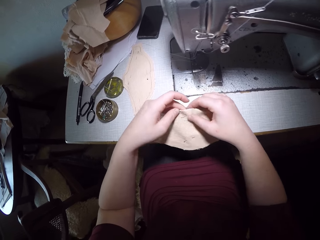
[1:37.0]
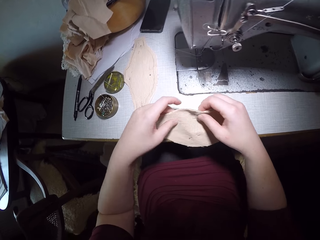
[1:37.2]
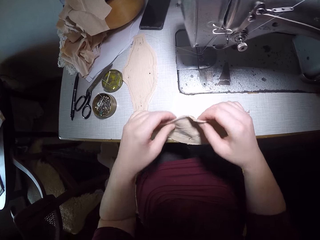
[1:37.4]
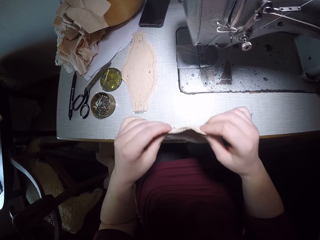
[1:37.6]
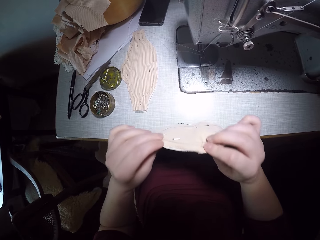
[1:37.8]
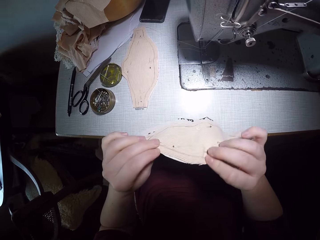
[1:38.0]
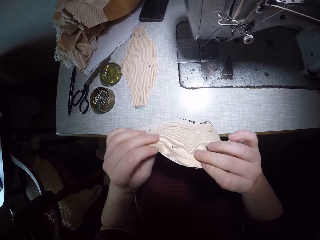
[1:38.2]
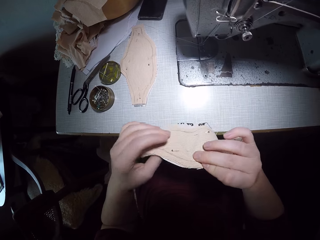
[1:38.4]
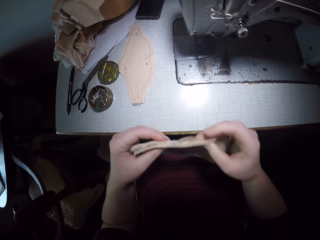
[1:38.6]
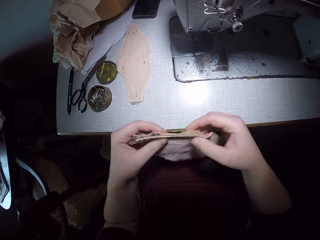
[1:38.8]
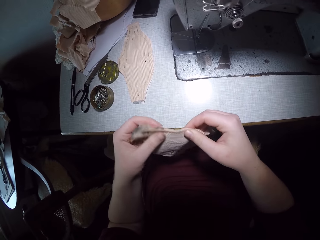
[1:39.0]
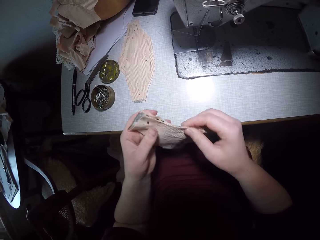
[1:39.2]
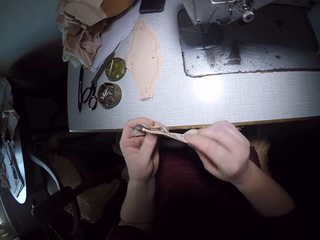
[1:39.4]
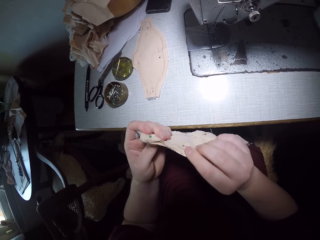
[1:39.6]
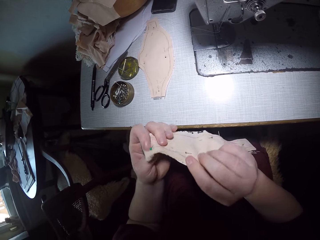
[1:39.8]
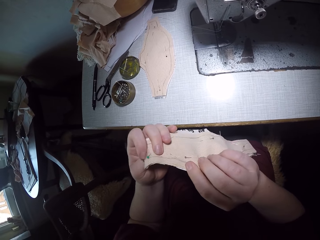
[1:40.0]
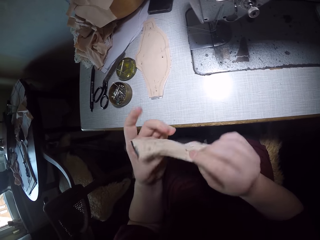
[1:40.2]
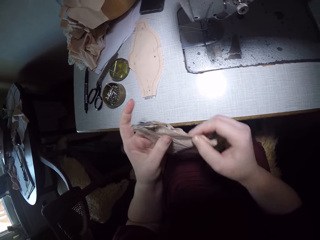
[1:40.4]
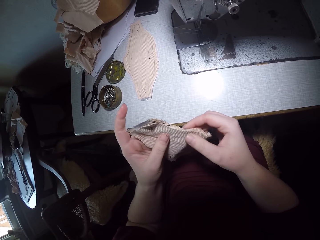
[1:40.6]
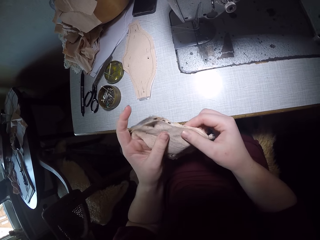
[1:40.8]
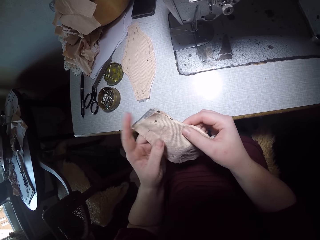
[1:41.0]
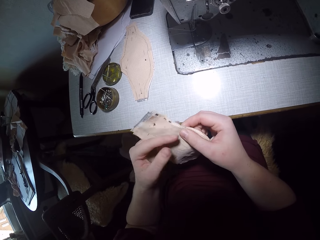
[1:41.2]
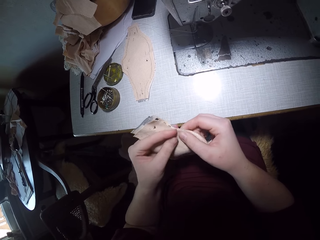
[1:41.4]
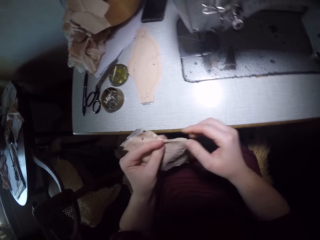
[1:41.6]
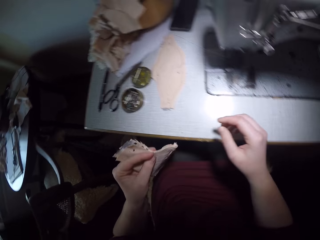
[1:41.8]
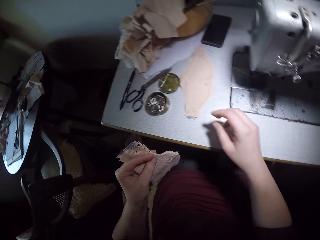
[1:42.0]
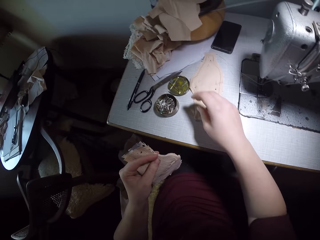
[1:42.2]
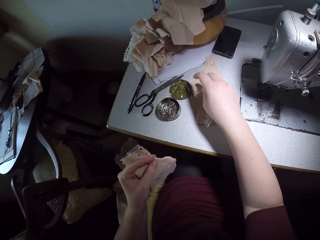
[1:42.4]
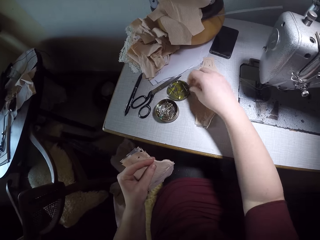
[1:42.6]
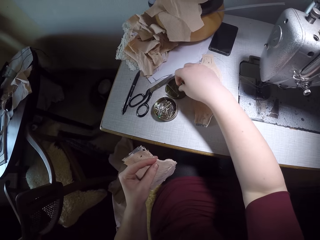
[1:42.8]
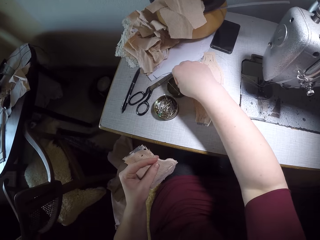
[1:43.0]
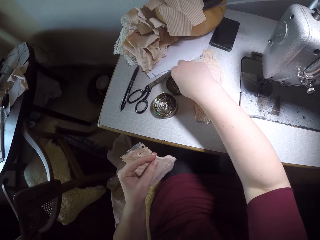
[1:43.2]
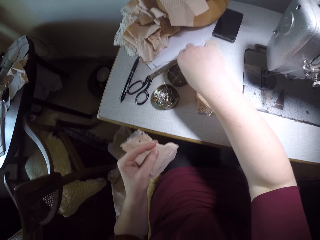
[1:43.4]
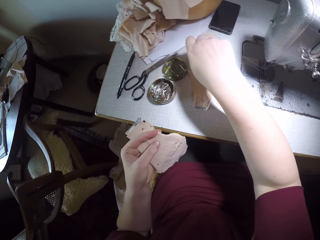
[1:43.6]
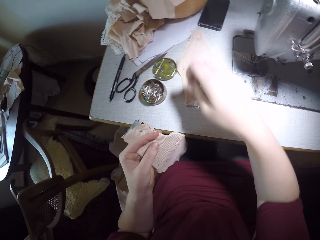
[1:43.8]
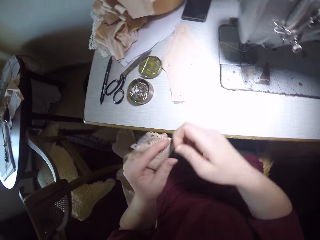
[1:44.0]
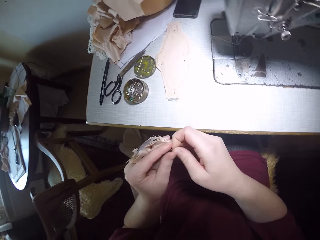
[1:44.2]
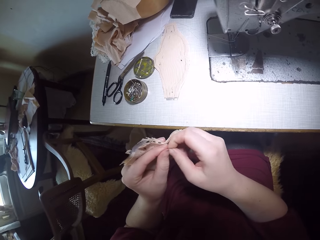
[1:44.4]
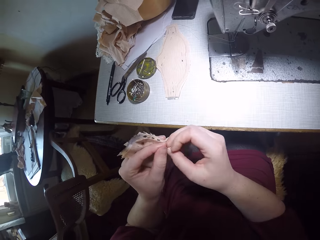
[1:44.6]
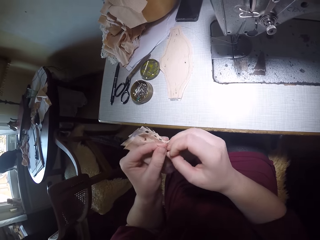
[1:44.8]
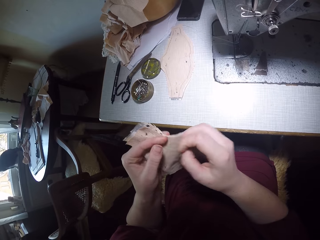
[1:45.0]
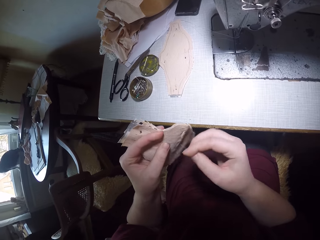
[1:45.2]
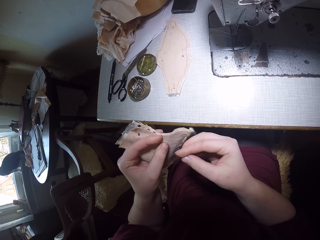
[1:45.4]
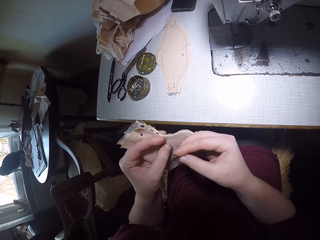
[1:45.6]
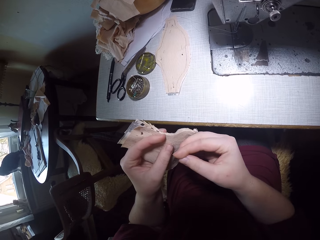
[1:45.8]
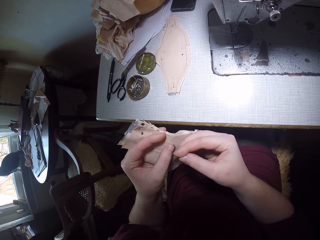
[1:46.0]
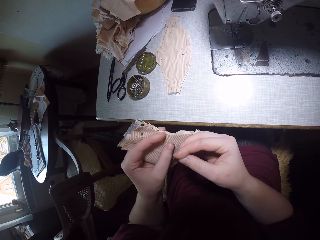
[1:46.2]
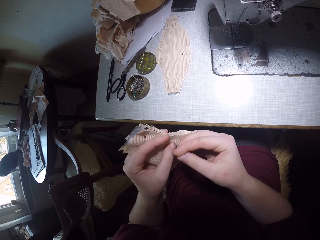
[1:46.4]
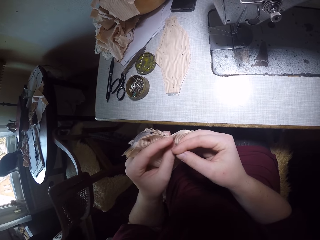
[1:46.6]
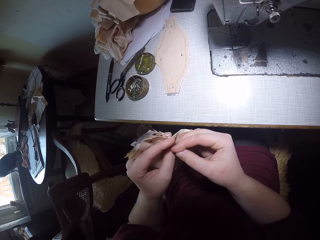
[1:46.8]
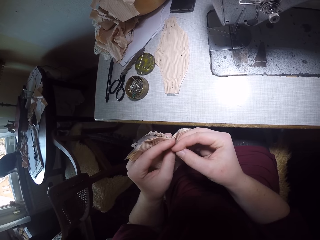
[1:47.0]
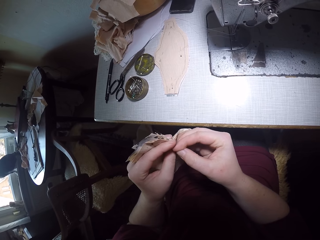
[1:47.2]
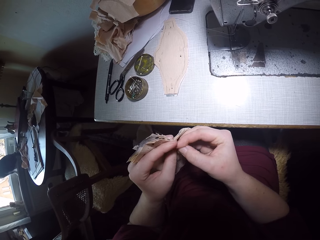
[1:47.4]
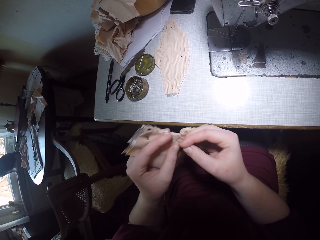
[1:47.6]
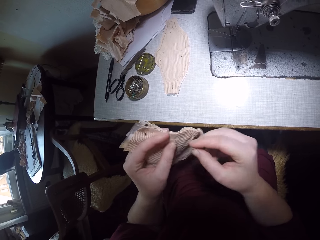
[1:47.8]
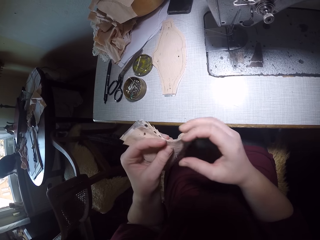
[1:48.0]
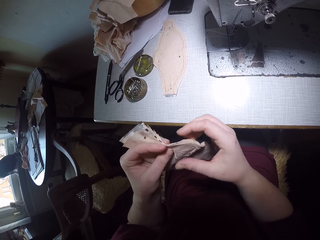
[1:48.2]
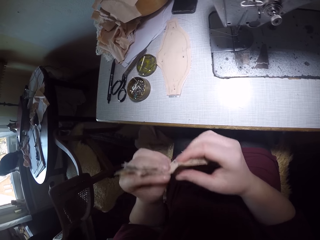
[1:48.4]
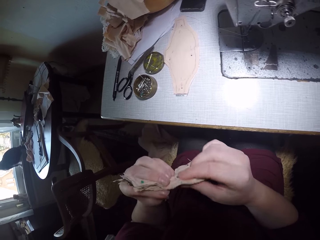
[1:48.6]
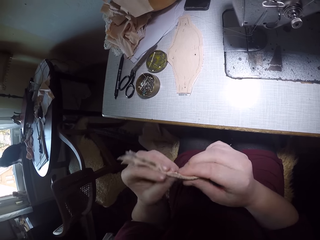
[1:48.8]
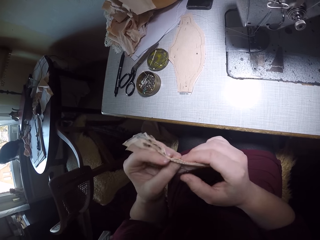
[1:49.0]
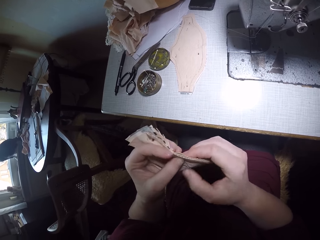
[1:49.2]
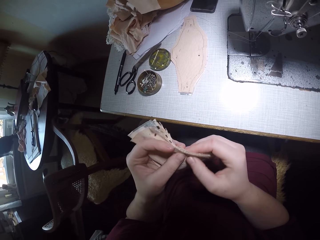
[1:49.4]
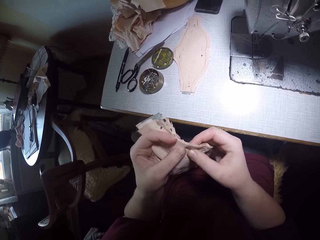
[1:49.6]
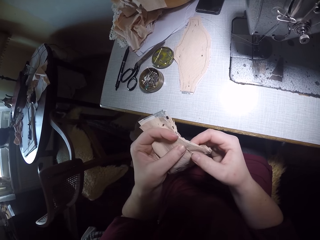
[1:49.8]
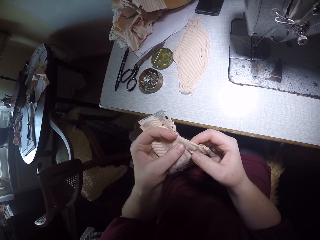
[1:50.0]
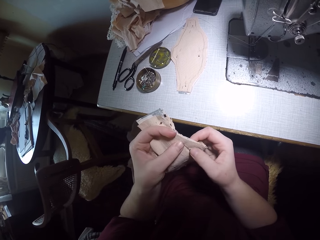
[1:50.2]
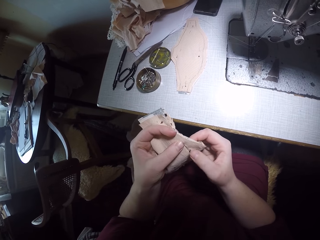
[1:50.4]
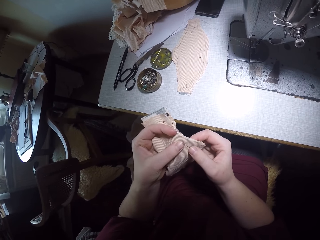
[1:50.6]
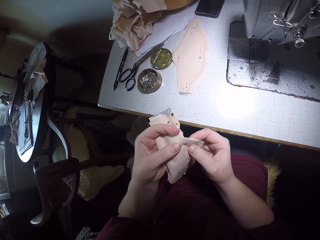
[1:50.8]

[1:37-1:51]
The camera wearer adjusts the cloths. She picks up the pin. She puts the pin in the piece of cloth with her right hand.

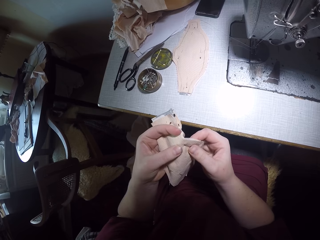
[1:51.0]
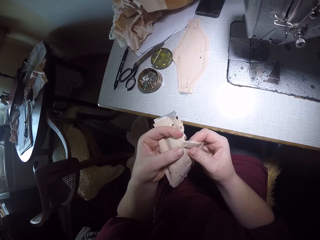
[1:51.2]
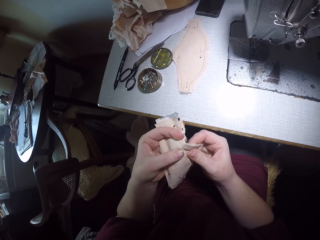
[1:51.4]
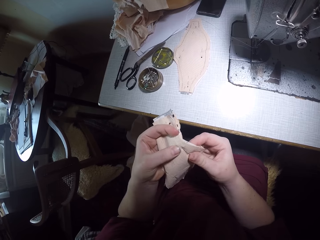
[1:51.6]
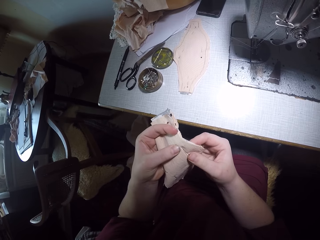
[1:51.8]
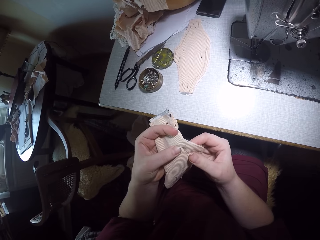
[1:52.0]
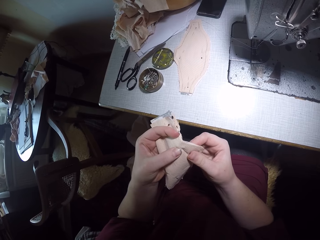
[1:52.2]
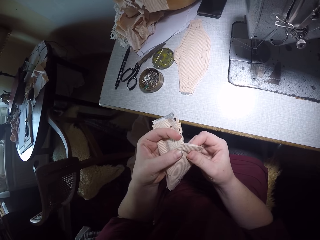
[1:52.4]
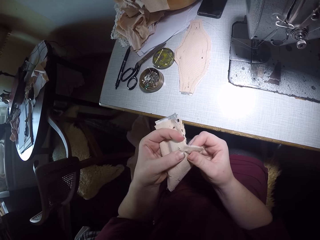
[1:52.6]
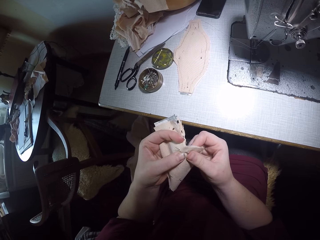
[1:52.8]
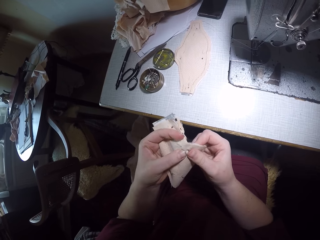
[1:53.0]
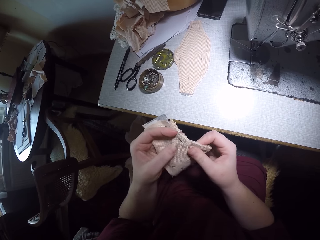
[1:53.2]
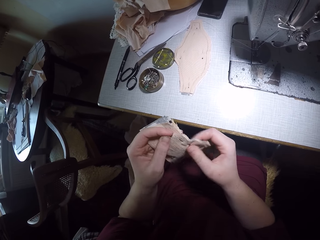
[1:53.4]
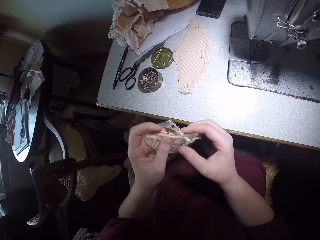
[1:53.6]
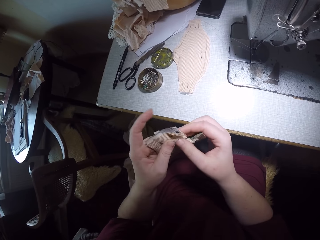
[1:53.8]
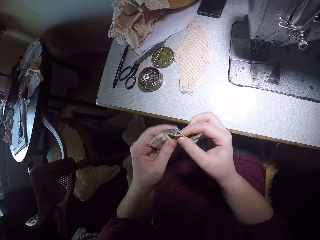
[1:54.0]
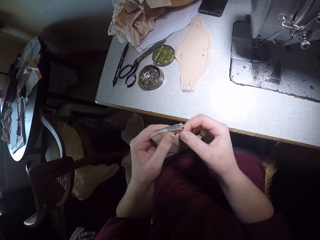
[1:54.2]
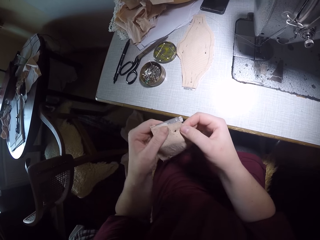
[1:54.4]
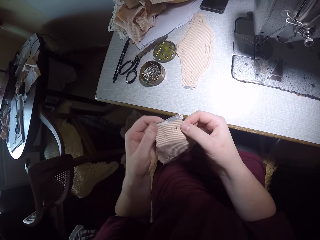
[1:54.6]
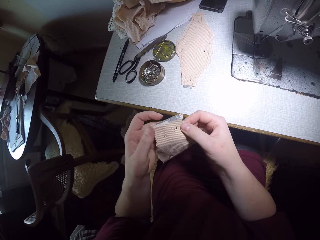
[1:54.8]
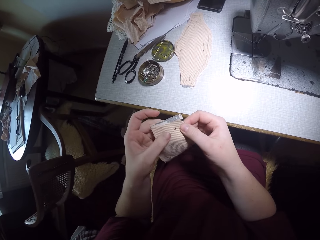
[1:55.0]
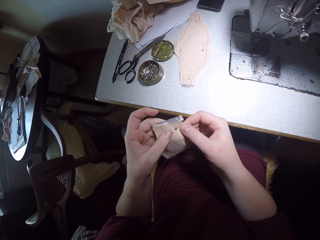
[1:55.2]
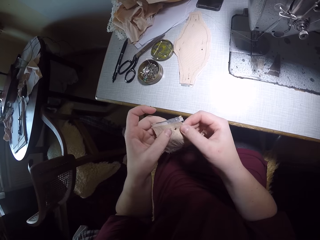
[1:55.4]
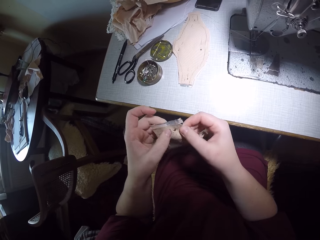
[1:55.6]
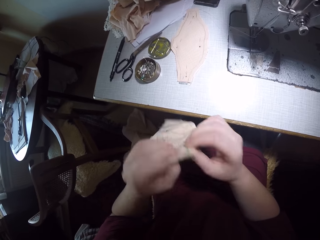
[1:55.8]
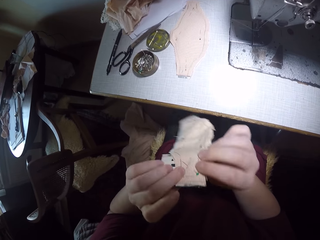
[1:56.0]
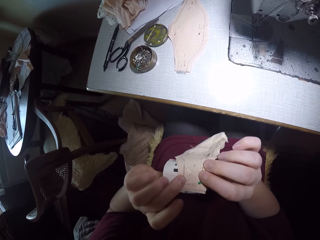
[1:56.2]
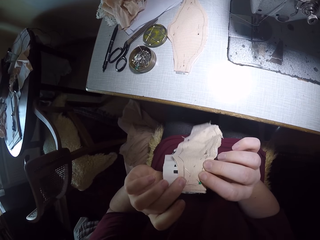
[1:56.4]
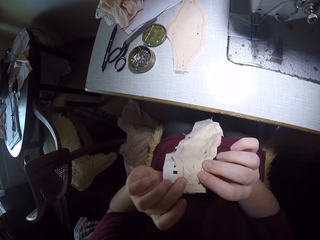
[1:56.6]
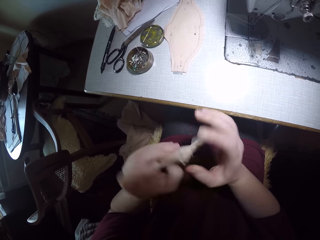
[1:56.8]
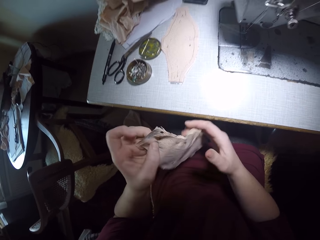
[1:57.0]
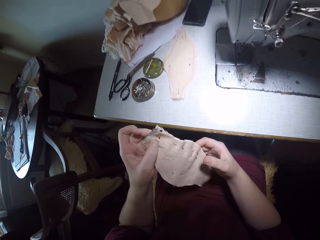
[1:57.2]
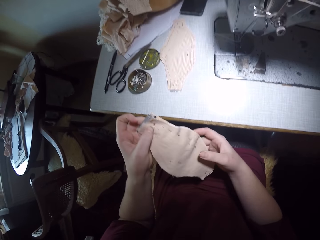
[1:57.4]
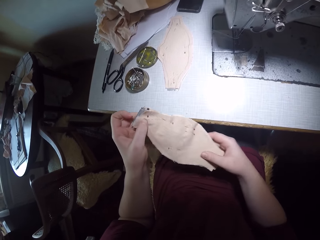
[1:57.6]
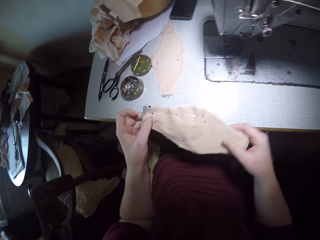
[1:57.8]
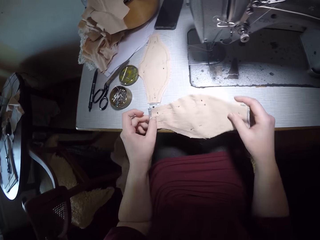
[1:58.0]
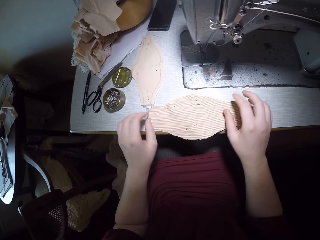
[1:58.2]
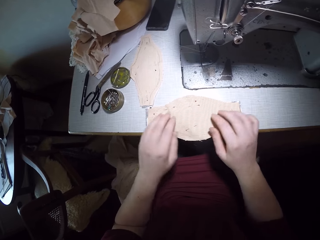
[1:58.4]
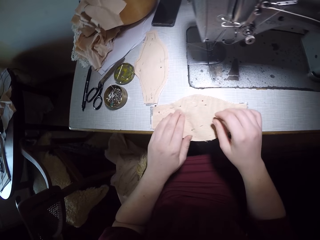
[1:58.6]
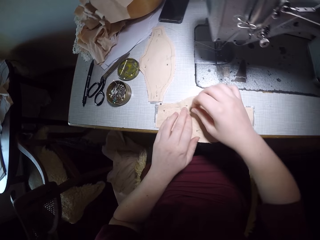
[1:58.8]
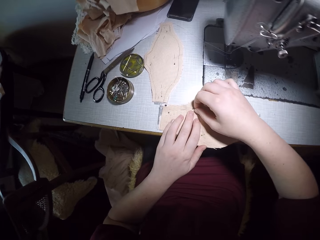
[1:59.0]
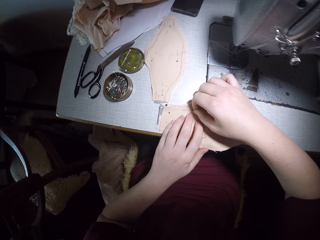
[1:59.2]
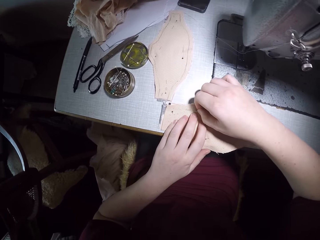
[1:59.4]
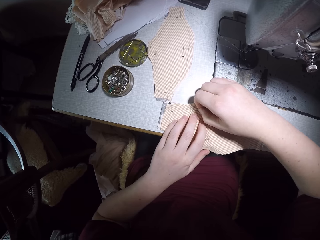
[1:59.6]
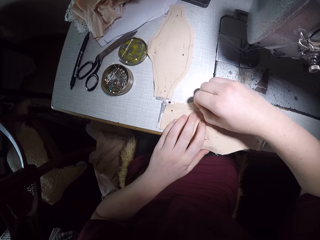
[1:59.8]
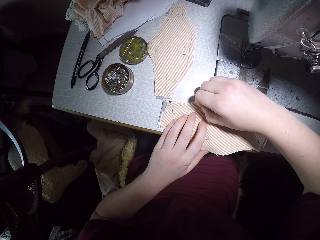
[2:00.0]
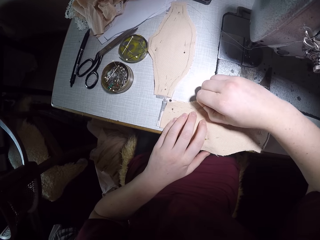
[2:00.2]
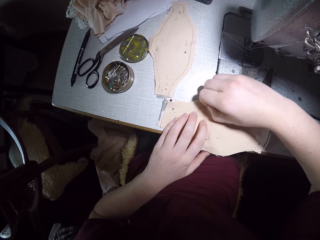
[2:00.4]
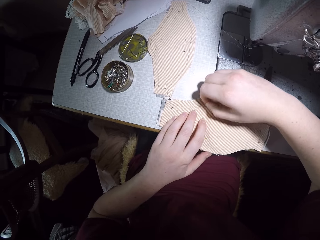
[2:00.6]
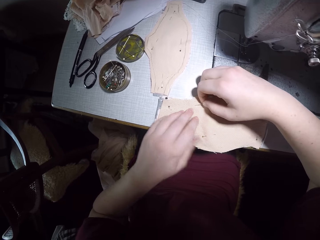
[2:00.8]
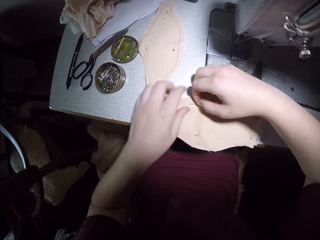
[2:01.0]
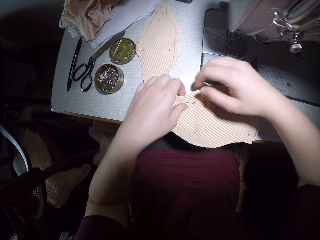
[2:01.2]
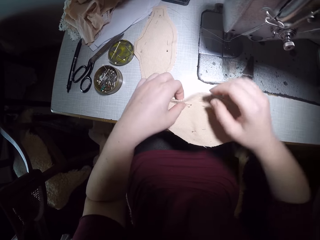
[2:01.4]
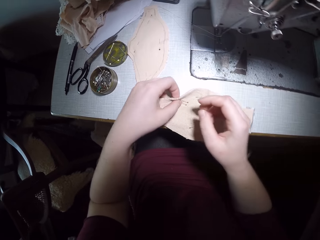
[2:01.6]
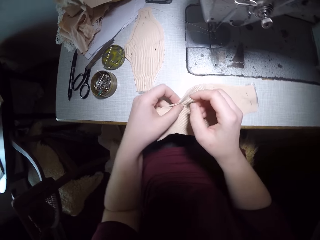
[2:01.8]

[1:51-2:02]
The camera wearer checks the cloths. They place the cloths on the table. They readjust a pin in the piece of cloth.
